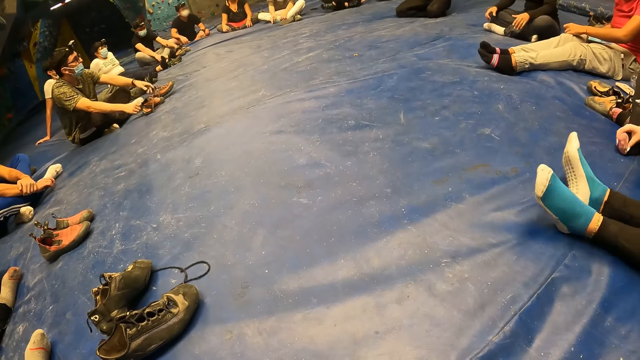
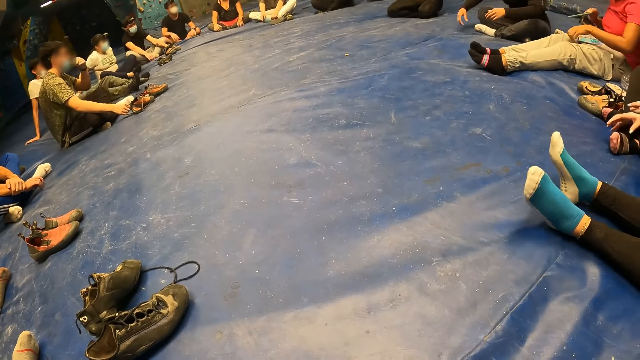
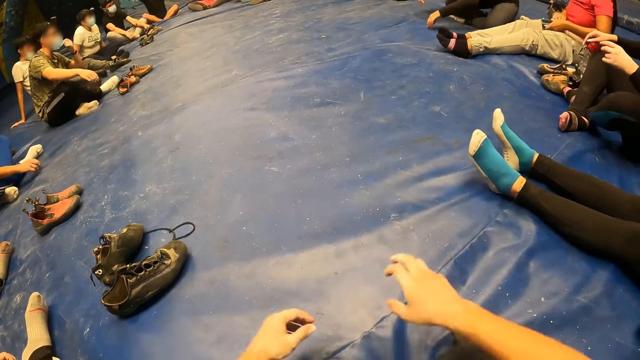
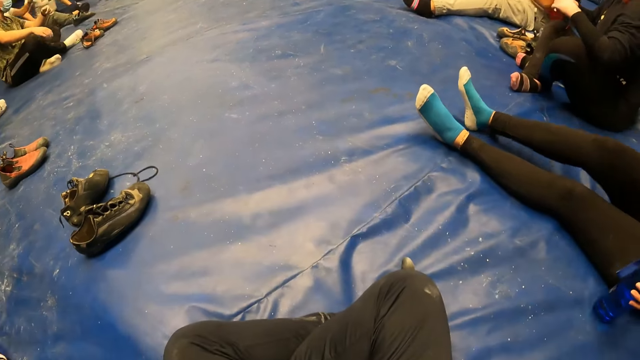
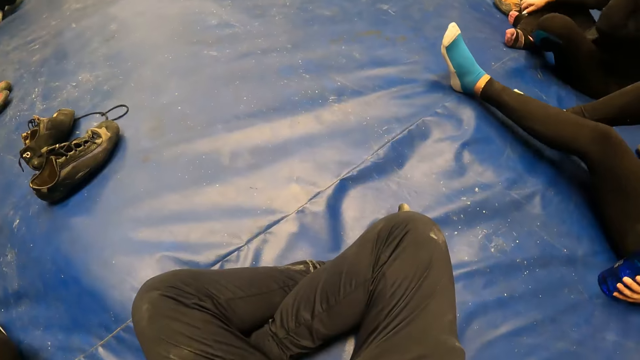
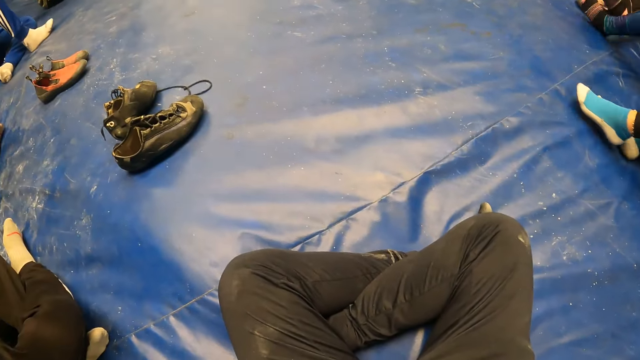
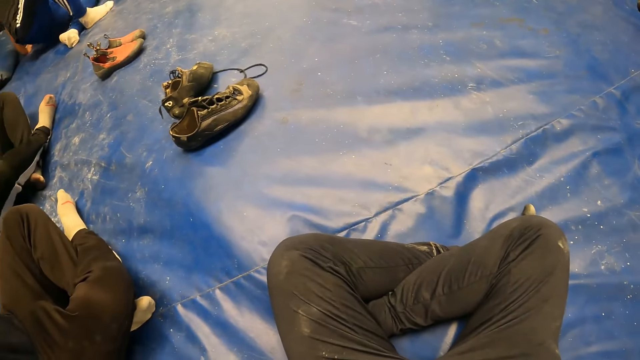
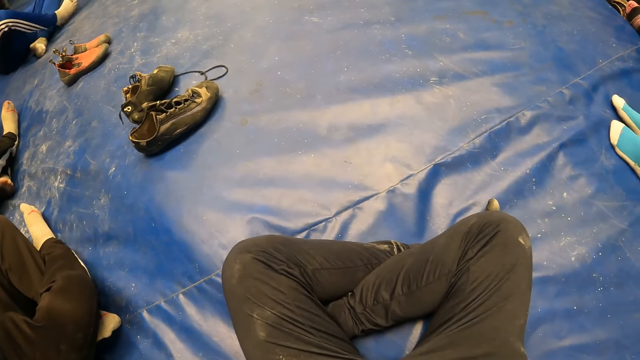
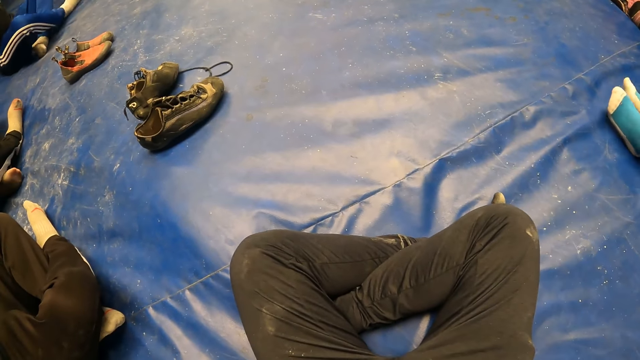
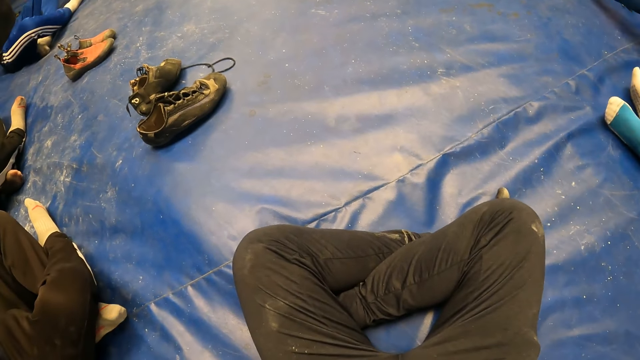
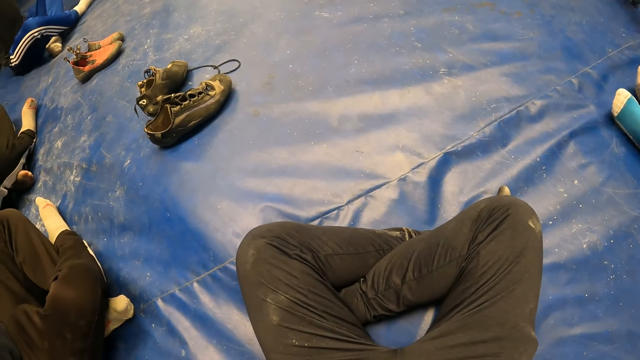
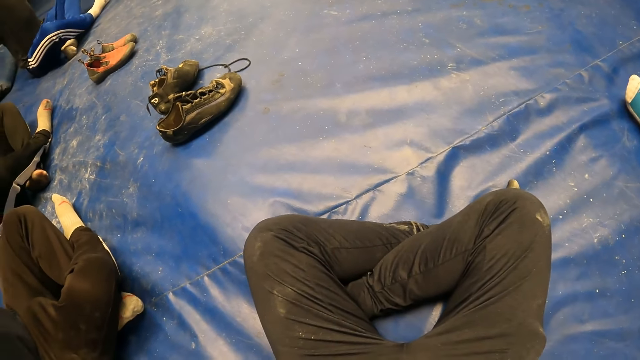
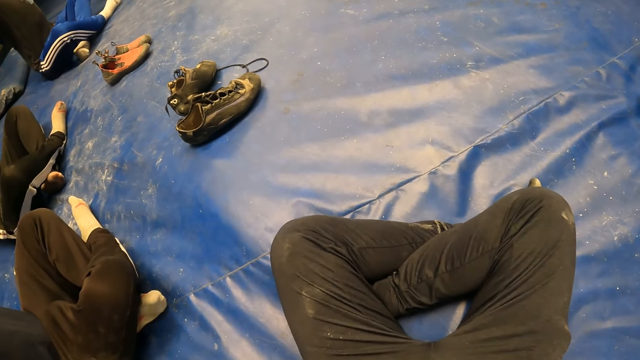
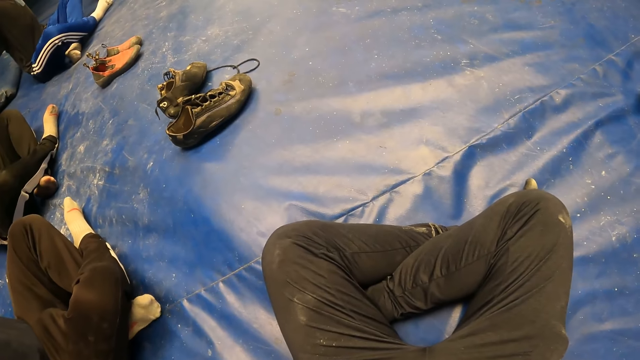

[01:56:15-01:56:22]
The camera wearer raises his hands. He stretches his hands.

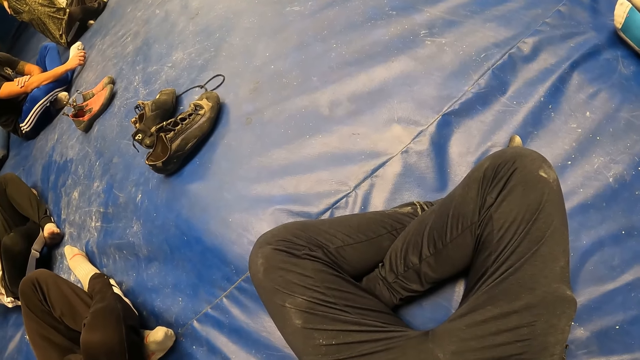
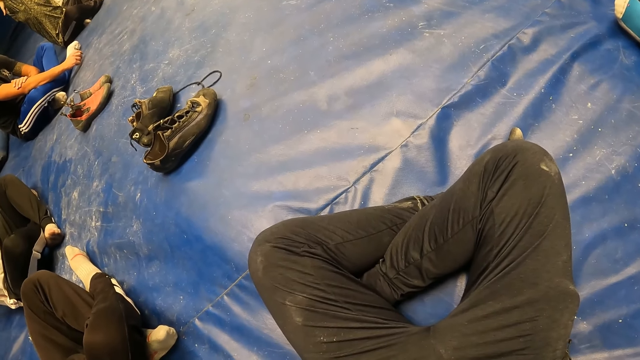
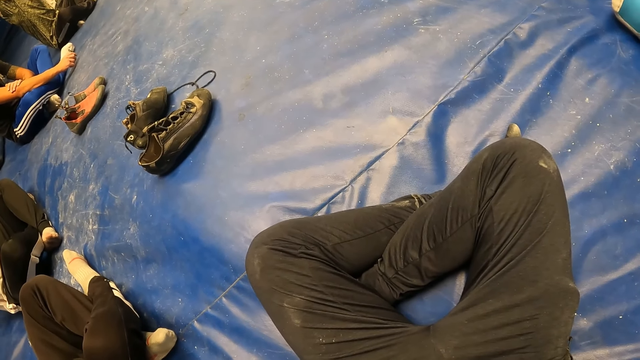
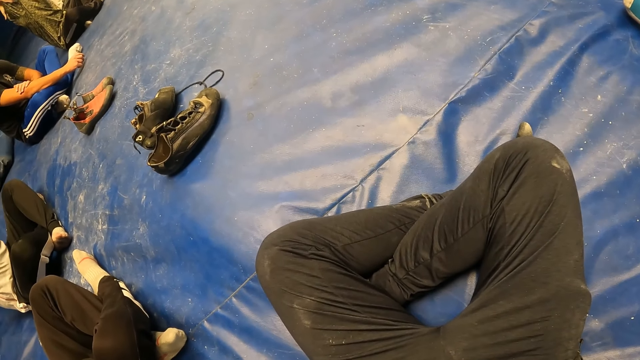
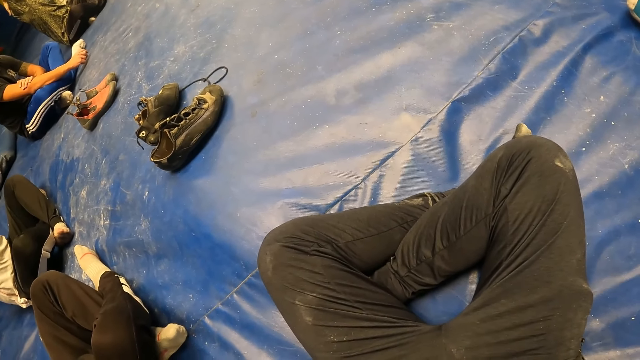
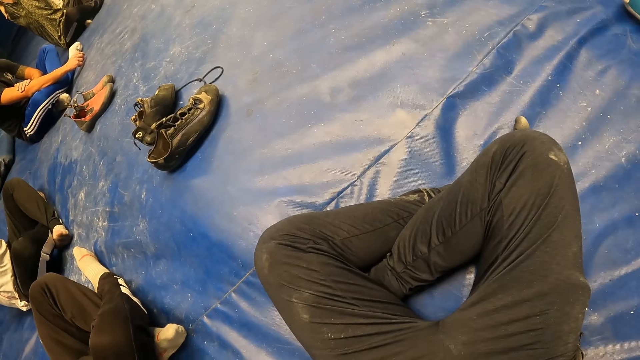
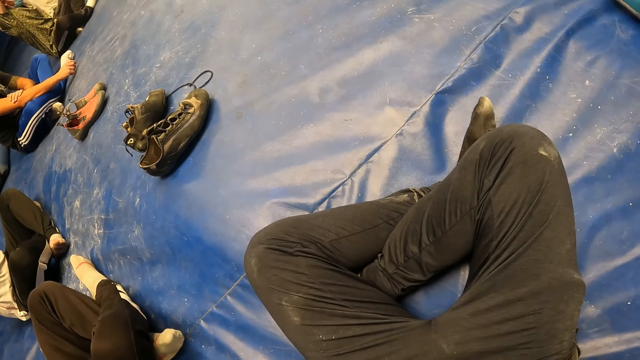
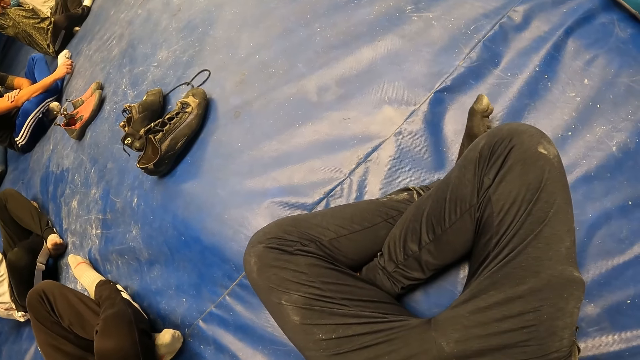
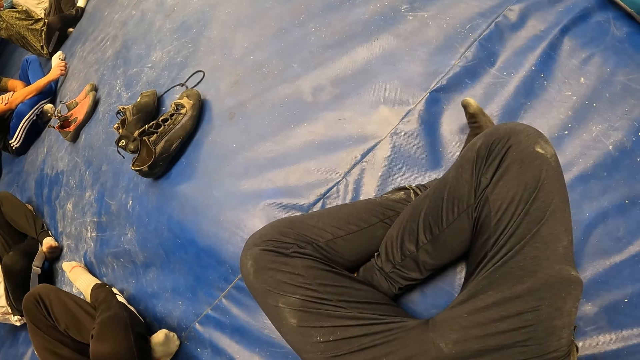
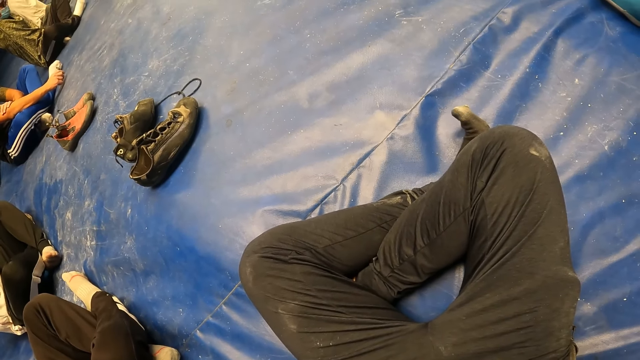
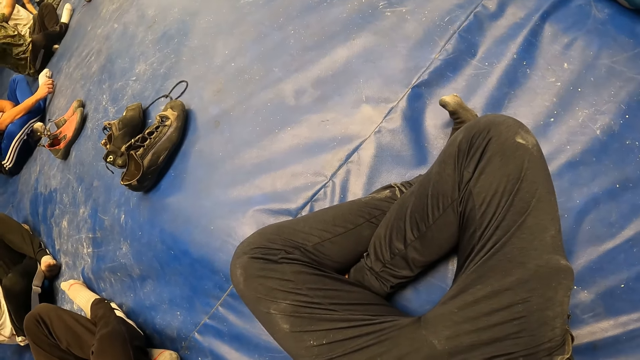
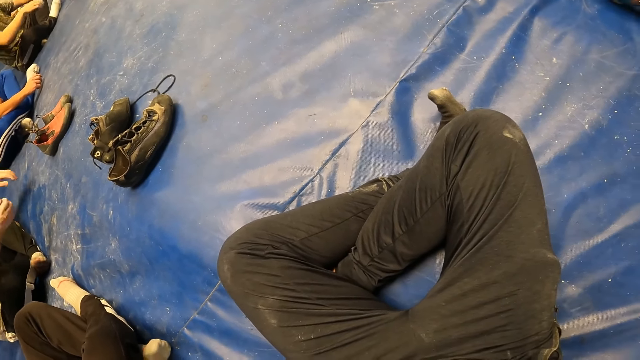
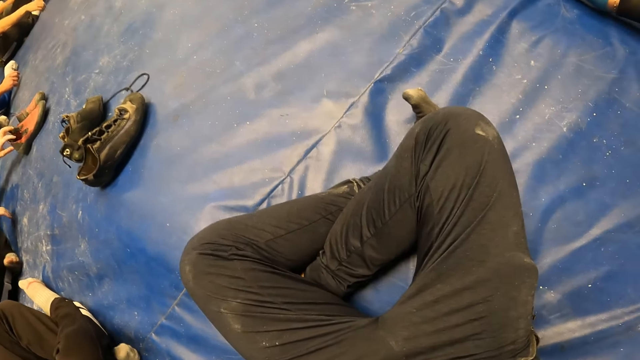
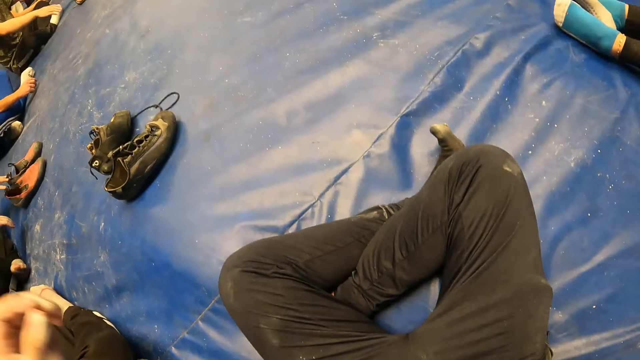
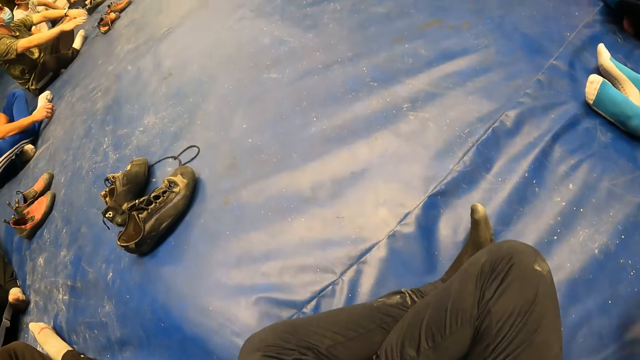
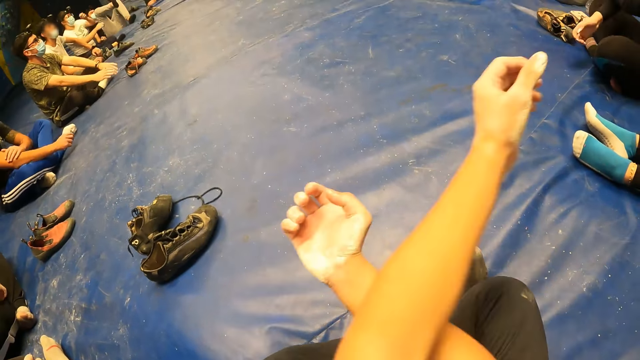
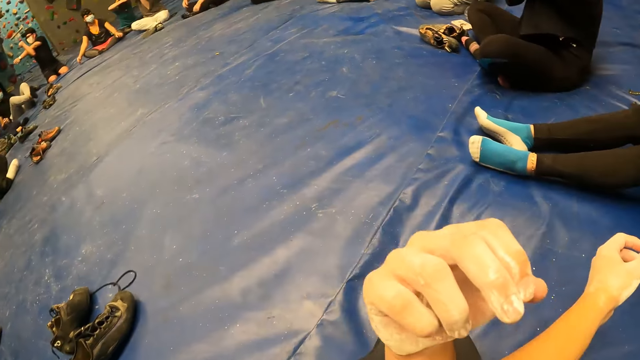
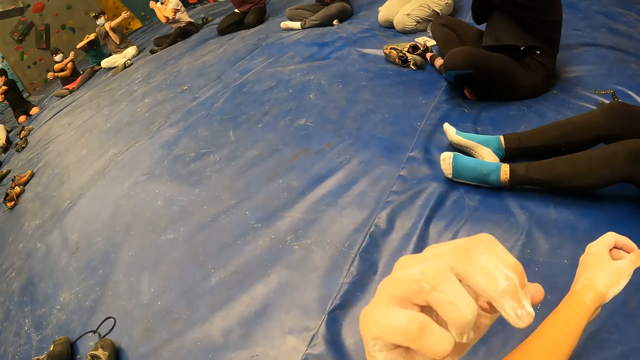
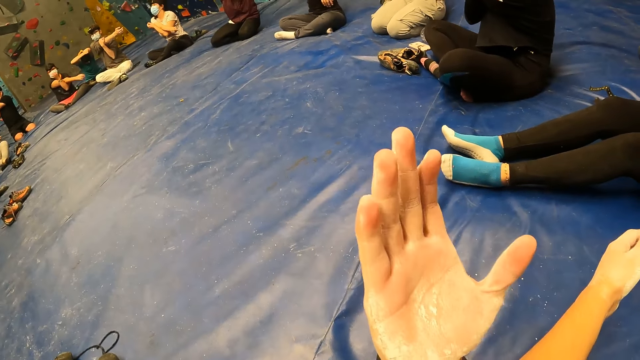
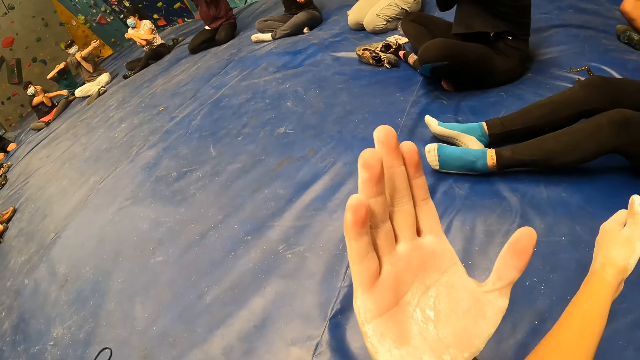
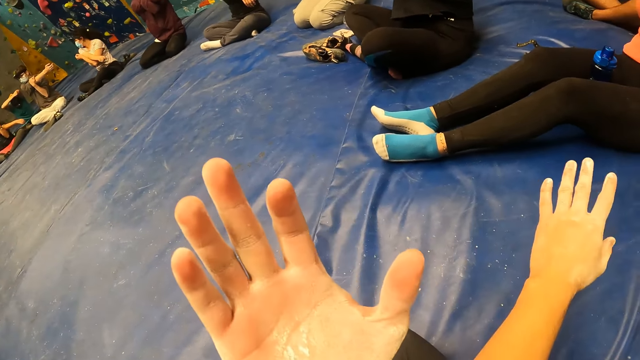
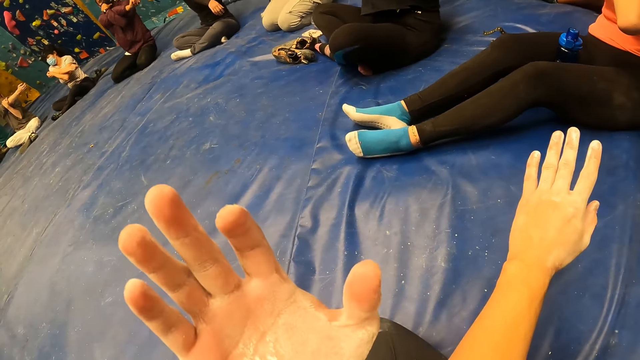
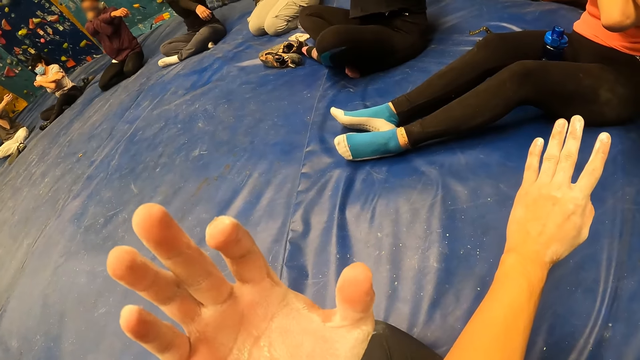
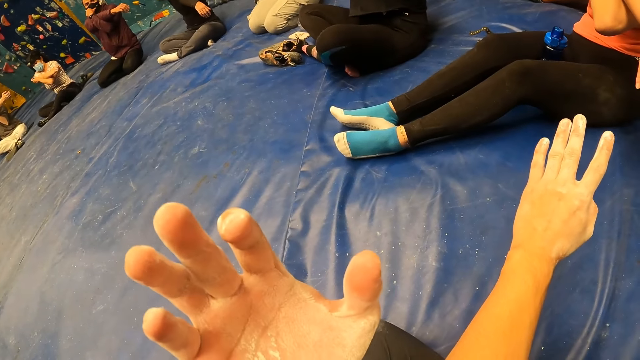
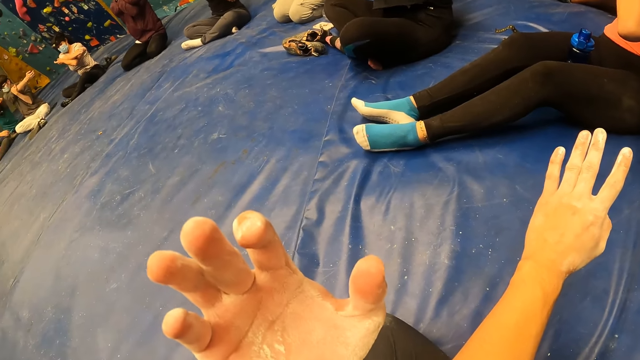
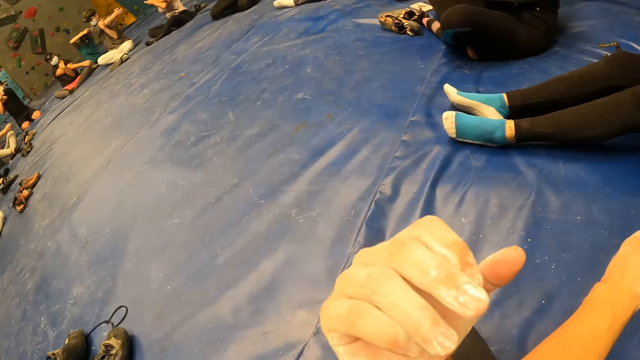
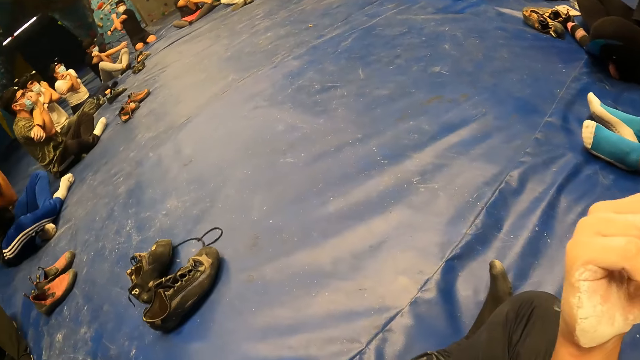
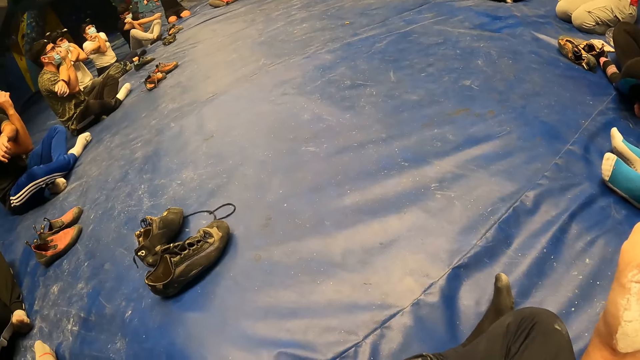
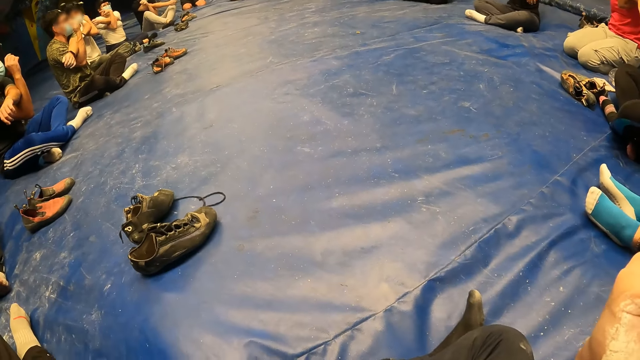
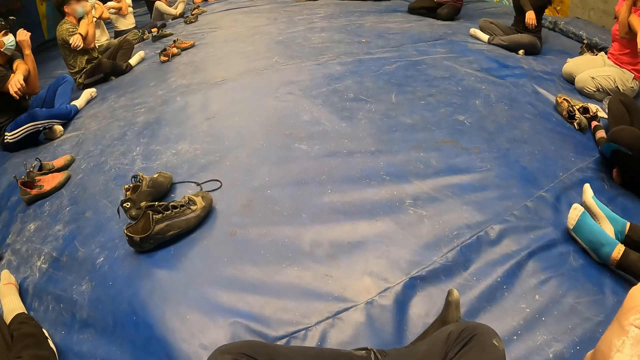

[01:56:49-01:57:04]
The camera wearer moves his left toes. He crosses his left hand over his right hand. The group of people cross their left hand over their right hand.
